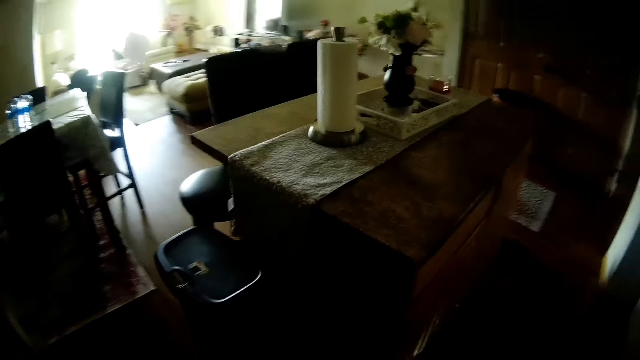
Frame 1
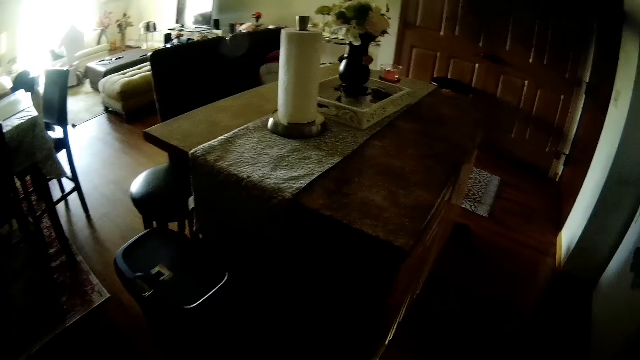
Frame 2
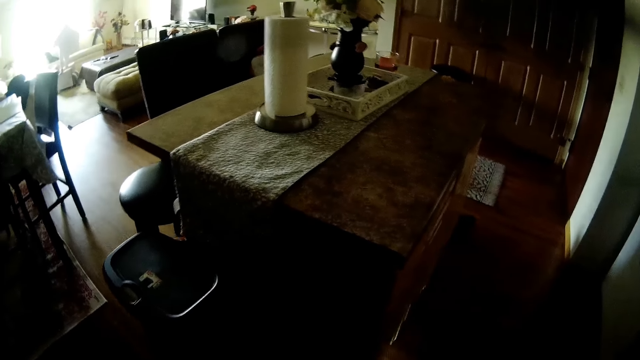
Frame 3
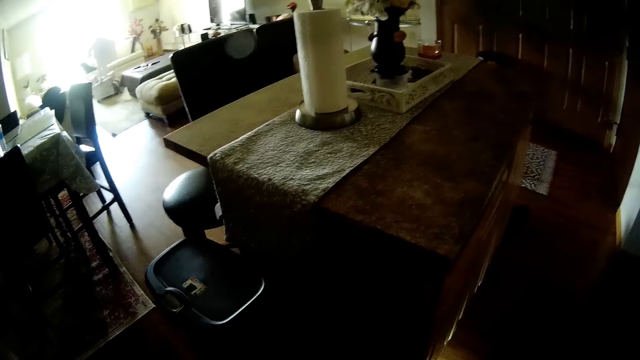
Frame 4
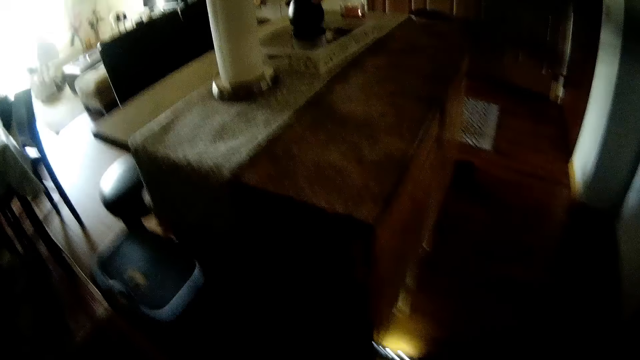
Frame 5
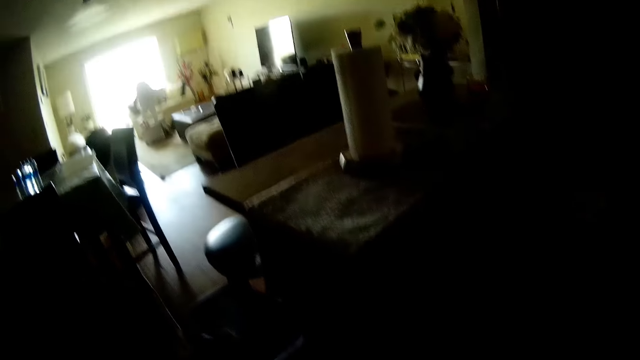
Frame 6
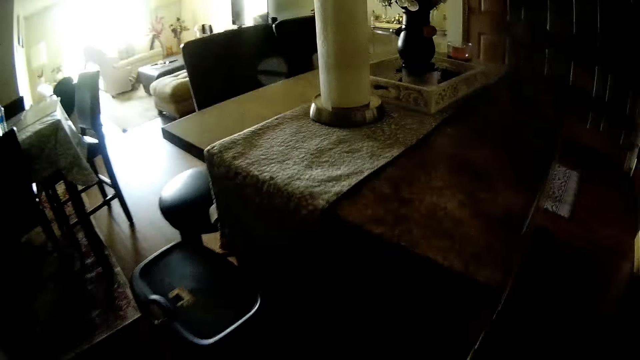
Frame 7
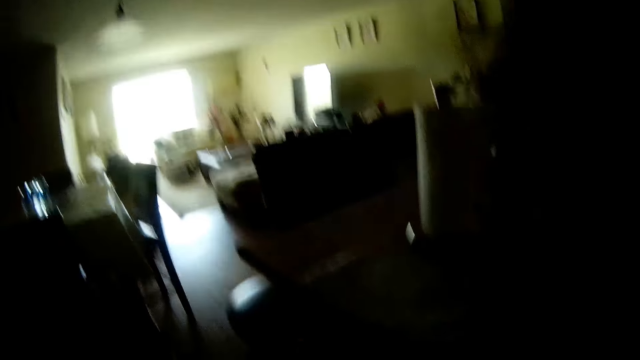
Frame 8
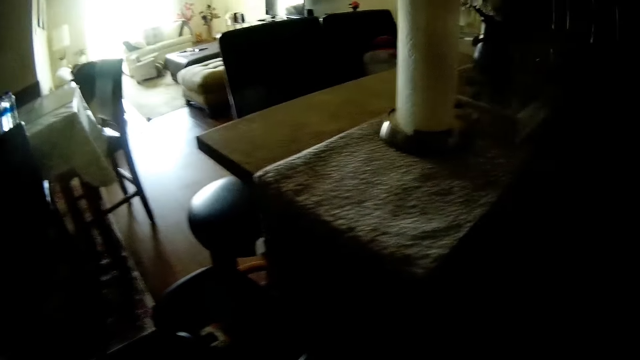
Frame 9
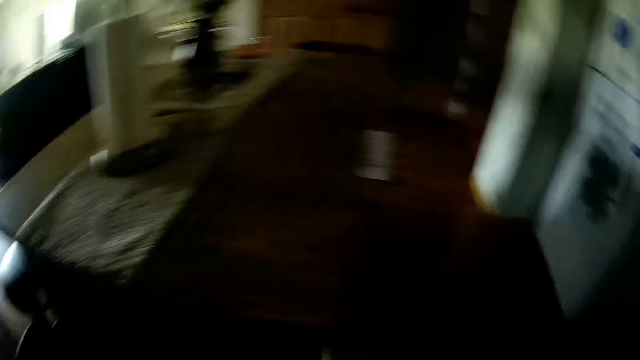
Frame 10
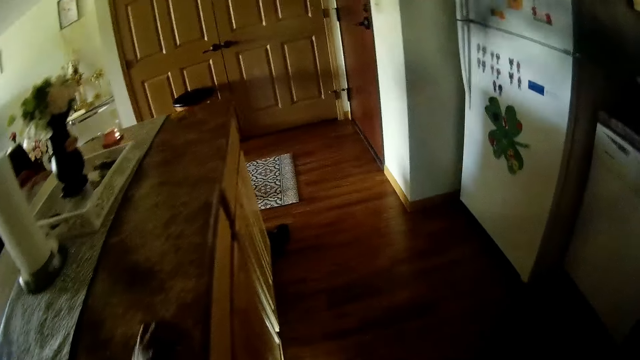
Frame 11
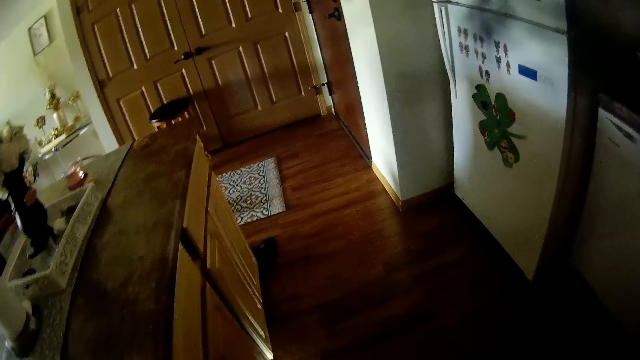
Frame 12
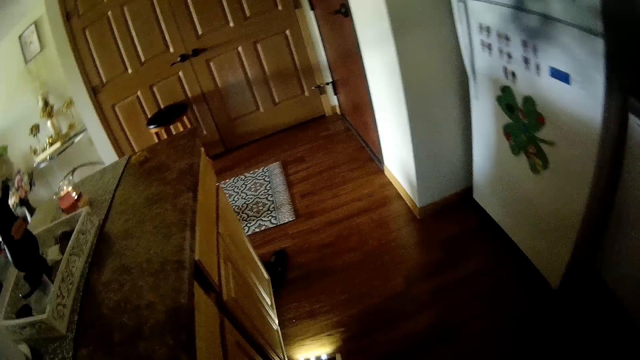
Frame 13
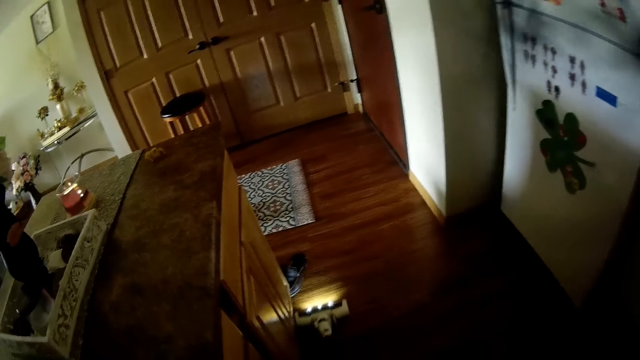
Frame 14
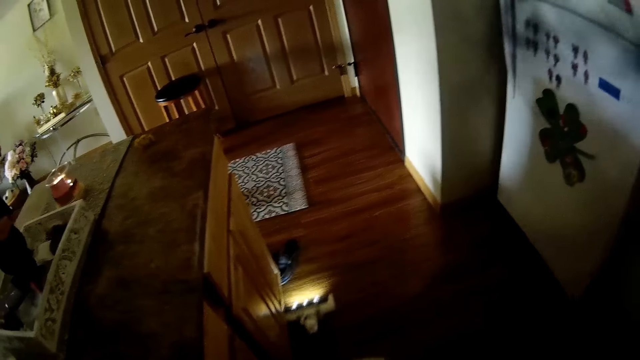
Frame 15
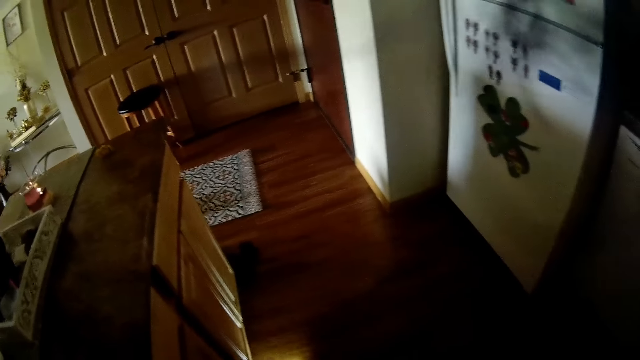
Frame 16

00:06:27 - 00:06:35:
The girl jumps to the floor from the chair.

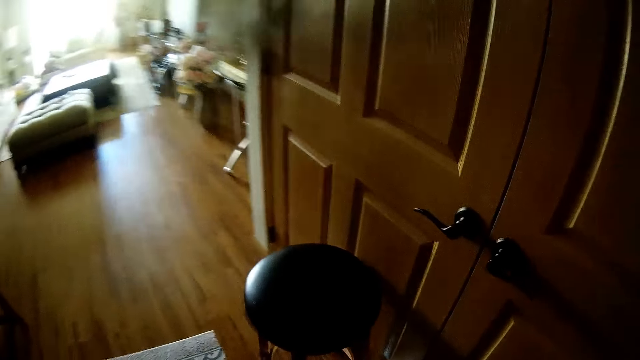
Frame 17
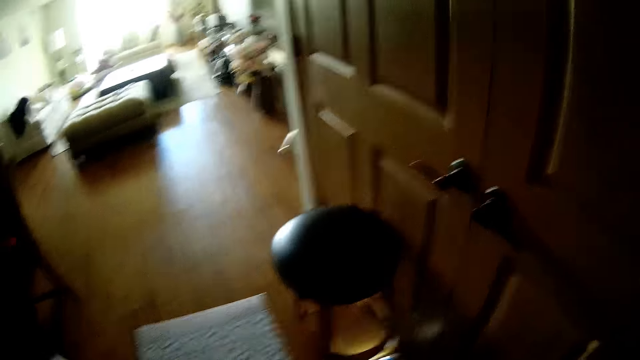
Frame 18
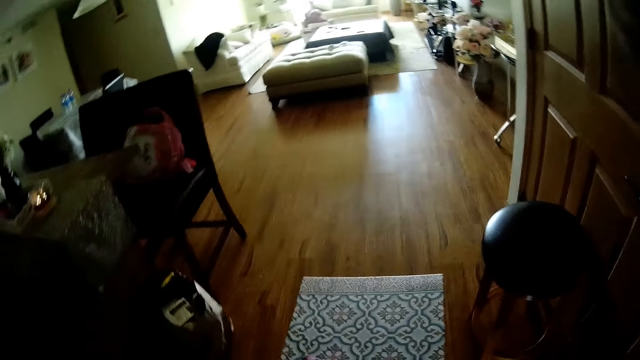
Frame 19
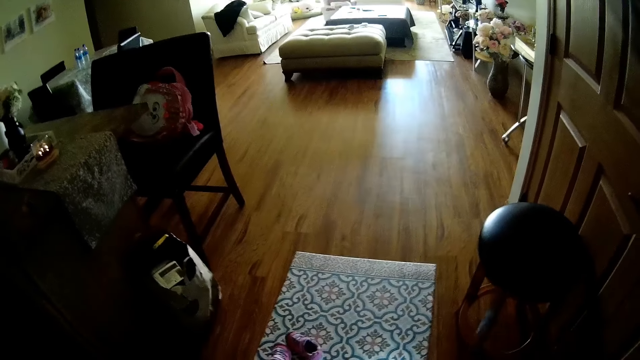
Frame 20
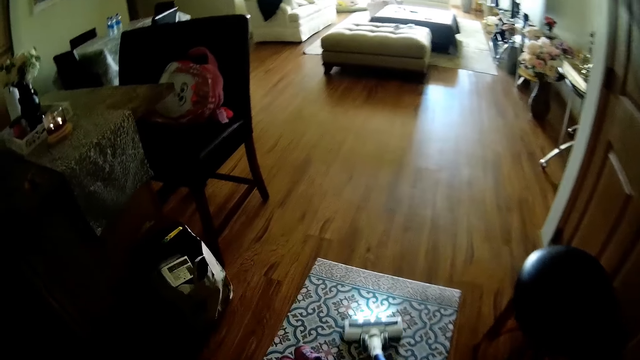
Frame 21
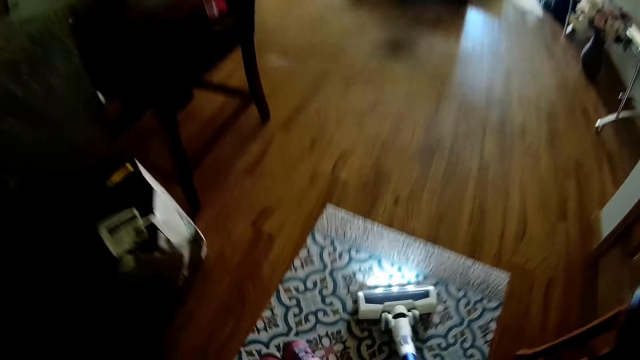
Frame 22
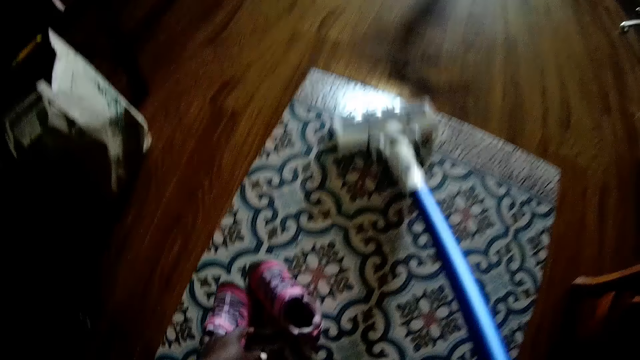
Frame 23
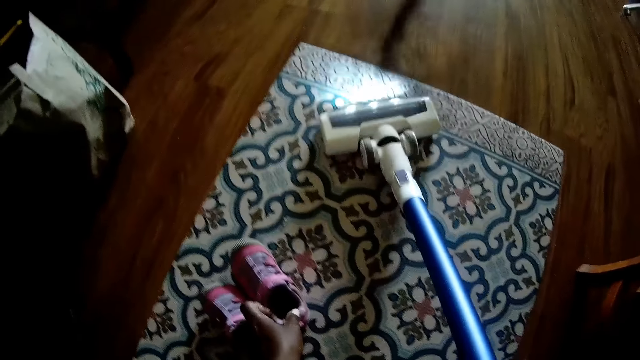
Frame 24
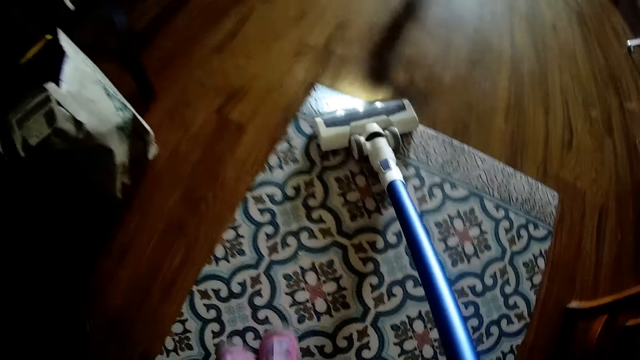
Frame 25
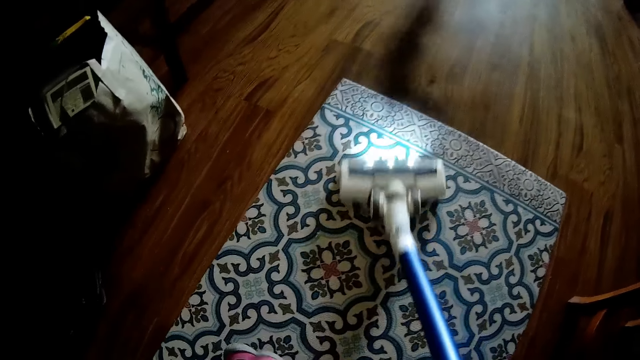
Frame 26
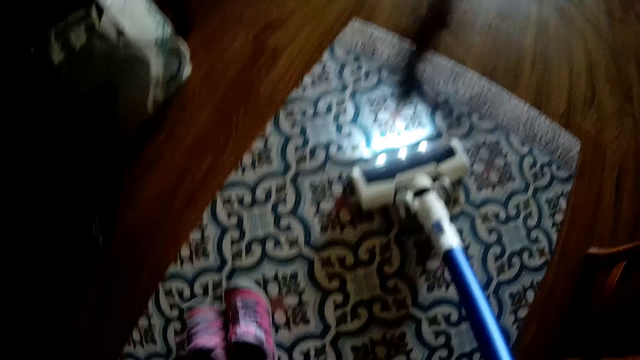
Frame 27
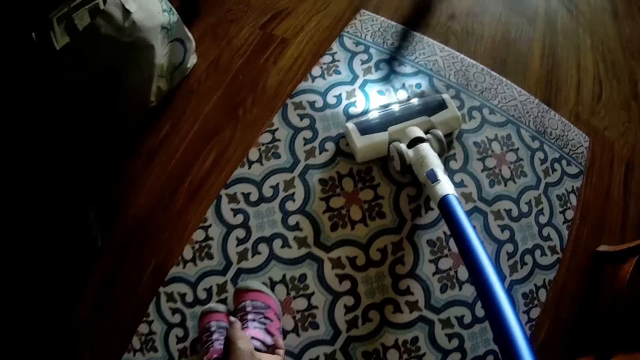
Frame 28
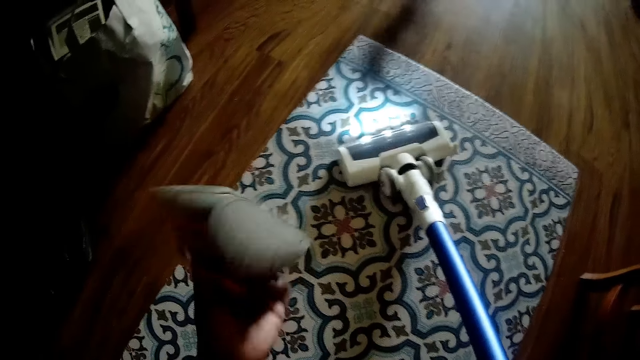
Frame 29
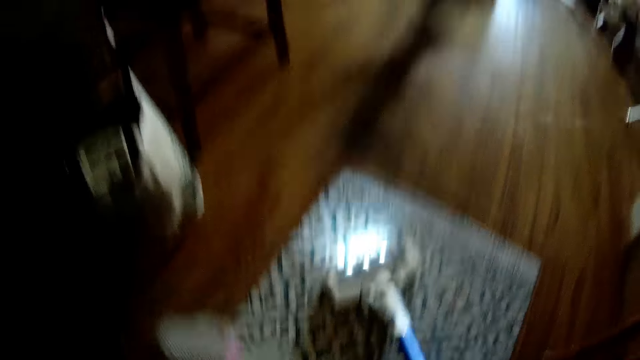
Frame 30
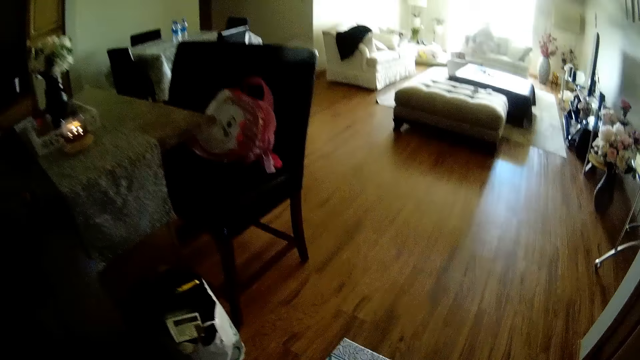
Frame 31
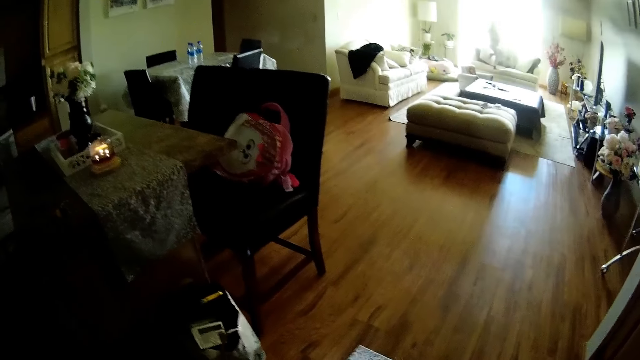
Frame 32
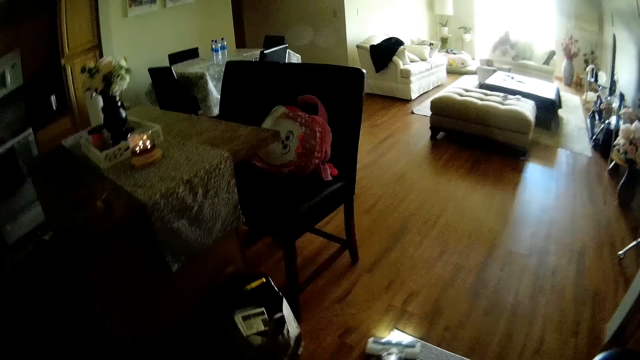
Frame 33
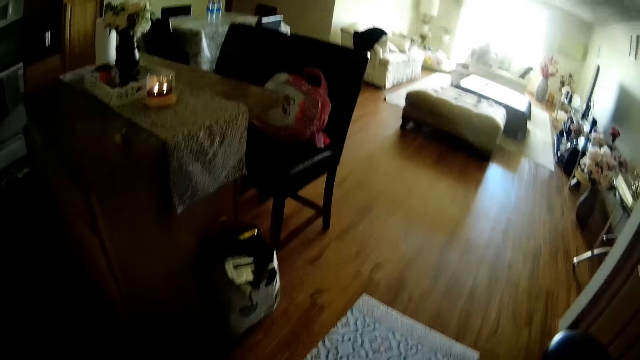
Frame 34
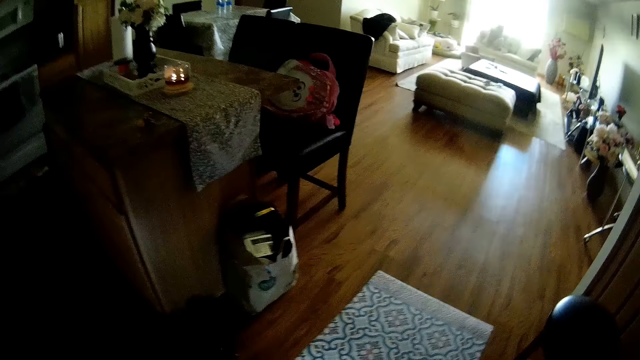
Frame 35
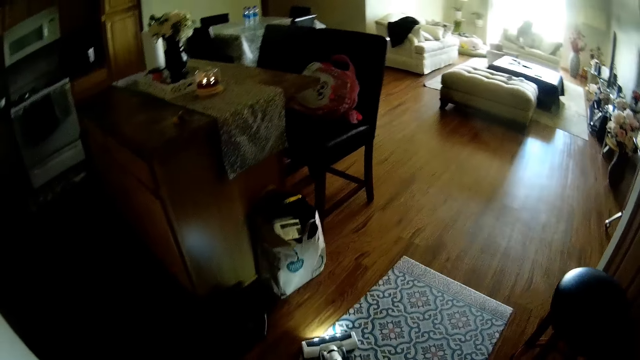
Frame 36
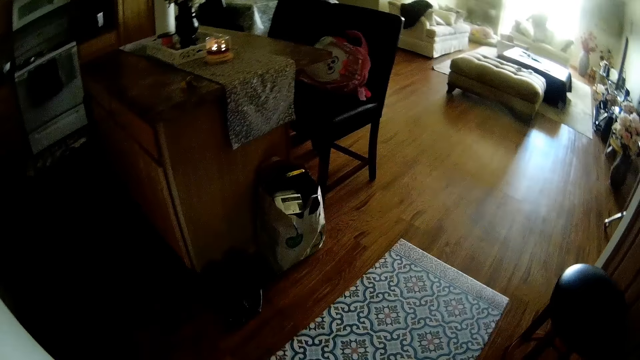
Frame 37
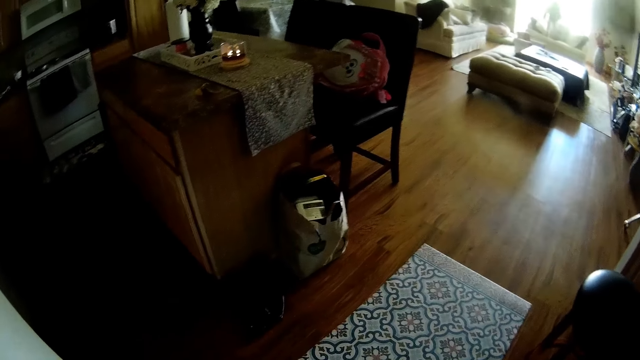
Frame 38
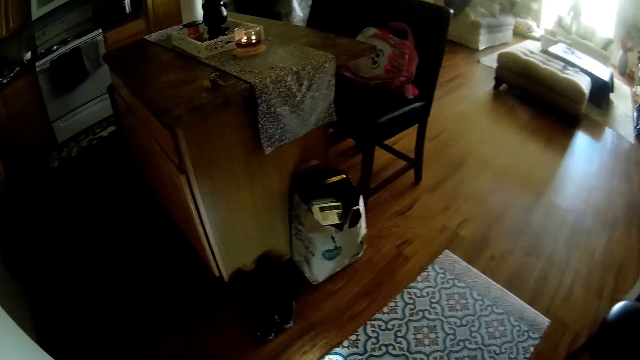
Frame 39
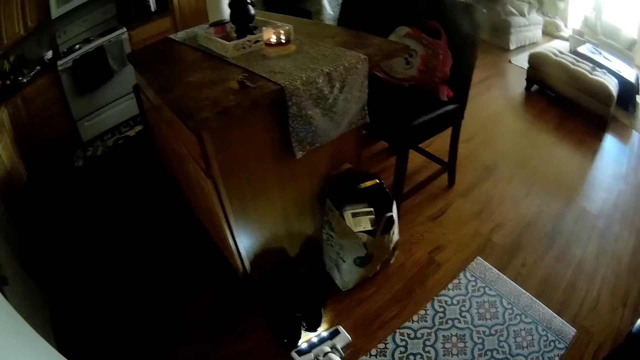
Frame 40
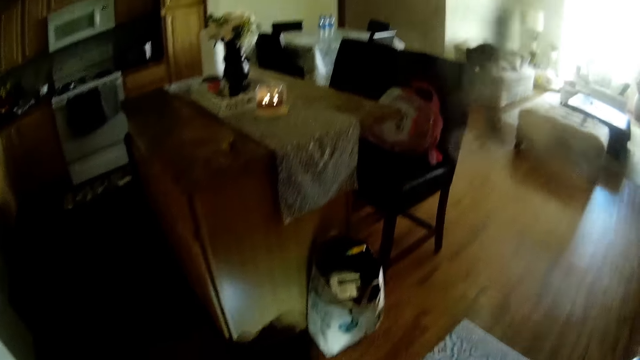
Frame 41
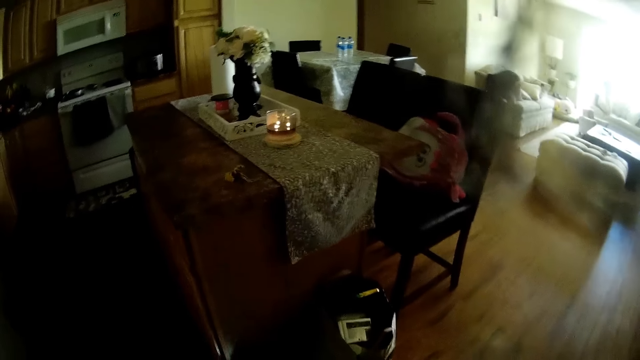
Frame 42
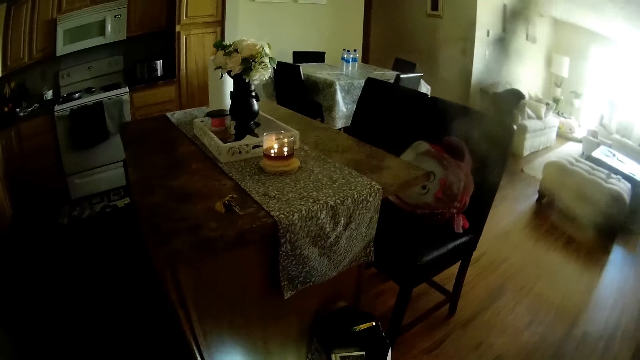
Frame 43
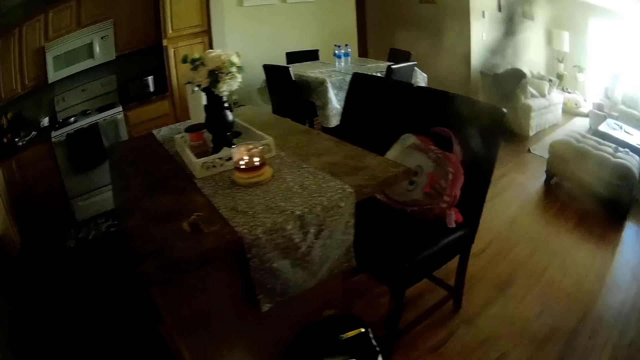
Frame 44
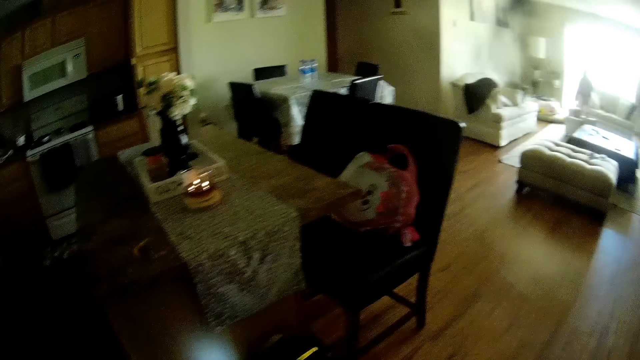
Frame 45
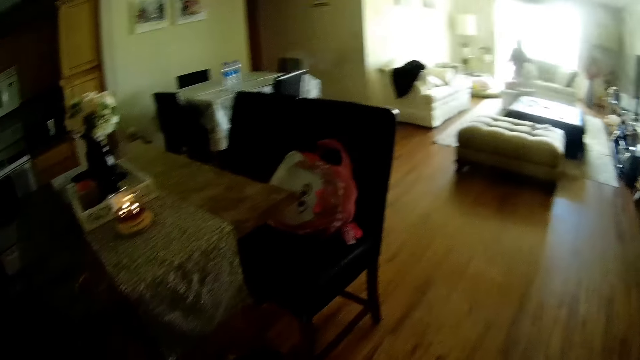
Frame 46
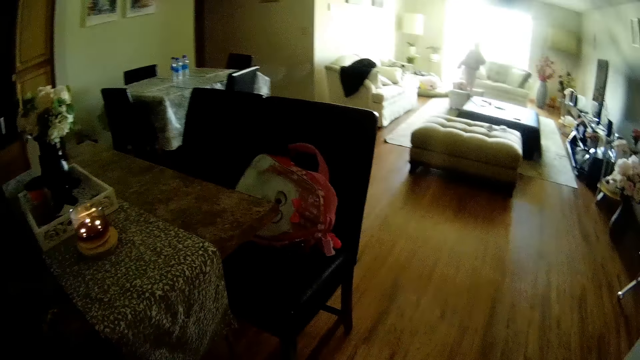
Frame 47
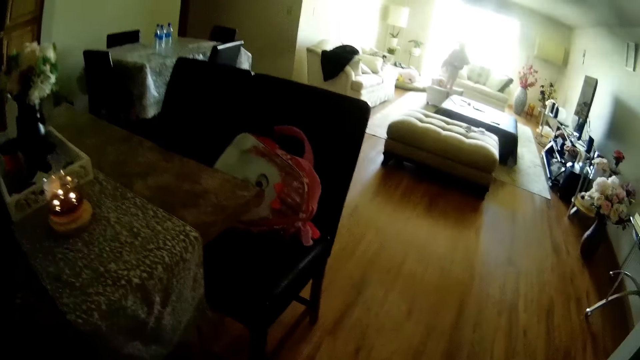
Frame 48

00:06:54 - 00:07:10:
The camera wearer vacuum cleans the mat. She moves a pair of child shoes aside from the floor with her left hand. She vacuum cleans the mat. She picks up the pair of child shoes from the floor with her left hand. She moves the shoes aside. She shakes the pair of shoes with her left hand. The girl sits on a sofa and stands on the sofa. The camera wearer vacuum cleans the mat. She converses with the girl. The girl stands on the chair.
